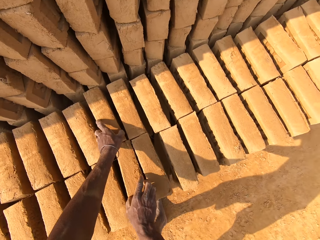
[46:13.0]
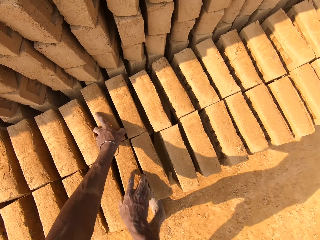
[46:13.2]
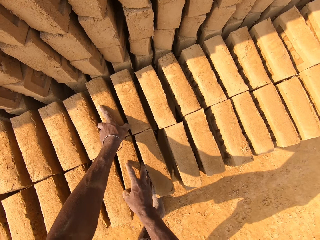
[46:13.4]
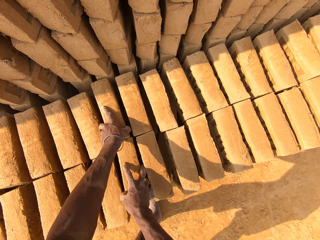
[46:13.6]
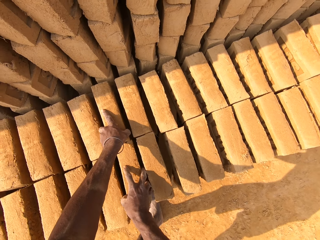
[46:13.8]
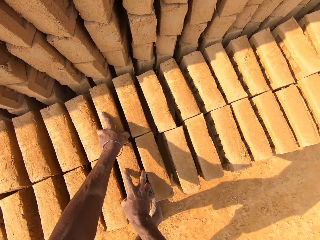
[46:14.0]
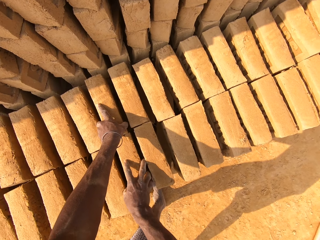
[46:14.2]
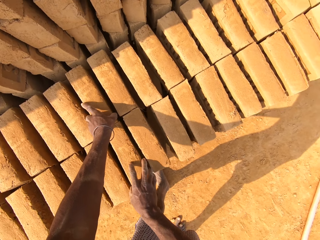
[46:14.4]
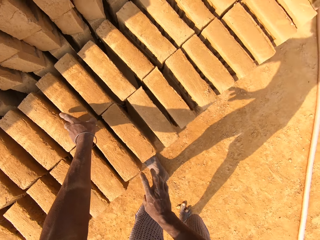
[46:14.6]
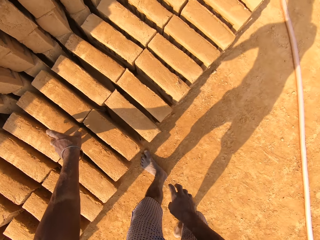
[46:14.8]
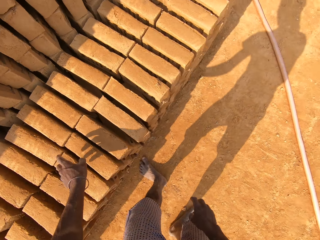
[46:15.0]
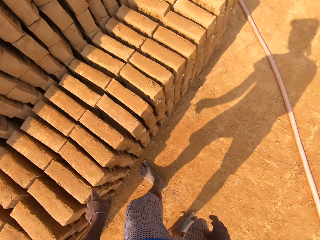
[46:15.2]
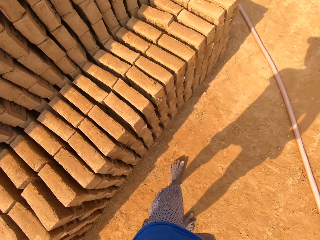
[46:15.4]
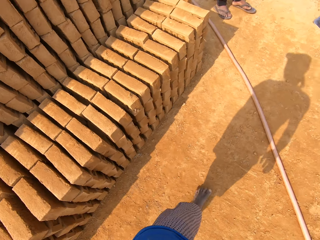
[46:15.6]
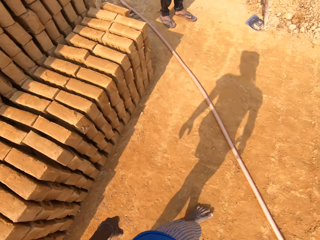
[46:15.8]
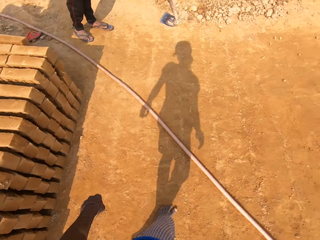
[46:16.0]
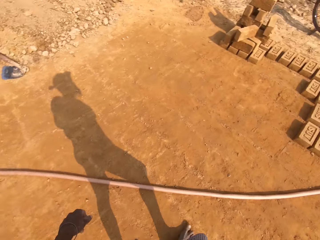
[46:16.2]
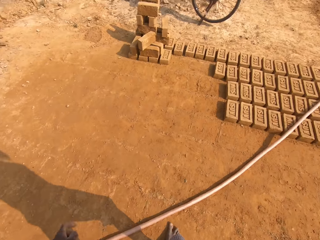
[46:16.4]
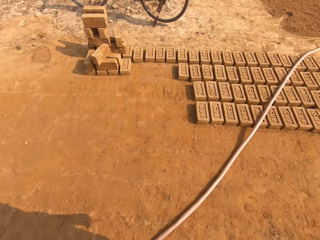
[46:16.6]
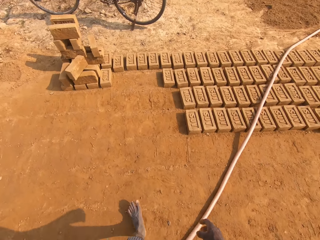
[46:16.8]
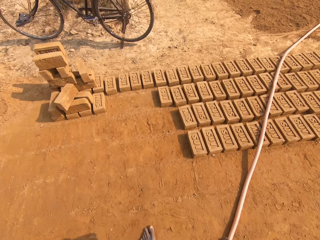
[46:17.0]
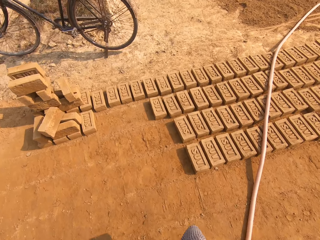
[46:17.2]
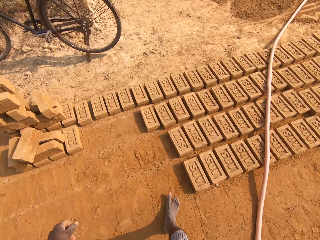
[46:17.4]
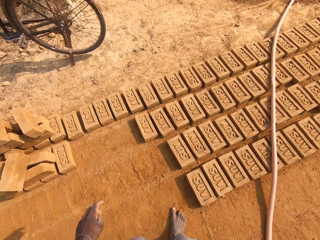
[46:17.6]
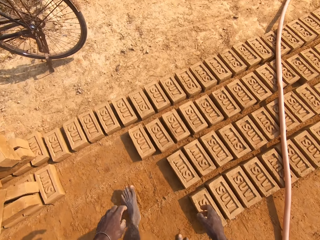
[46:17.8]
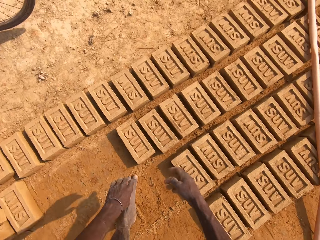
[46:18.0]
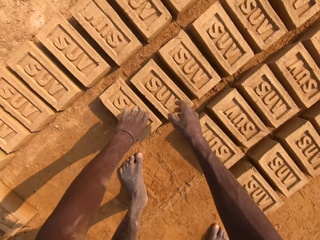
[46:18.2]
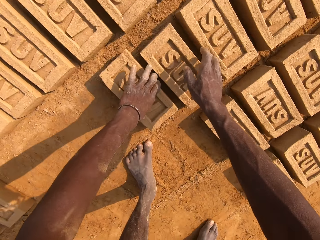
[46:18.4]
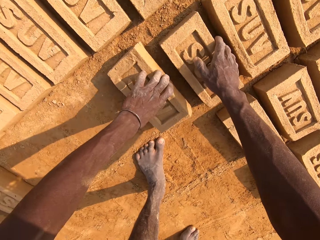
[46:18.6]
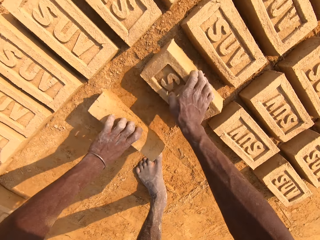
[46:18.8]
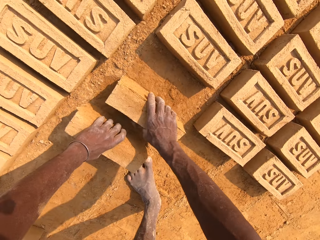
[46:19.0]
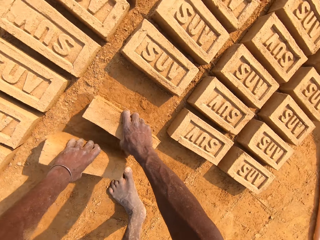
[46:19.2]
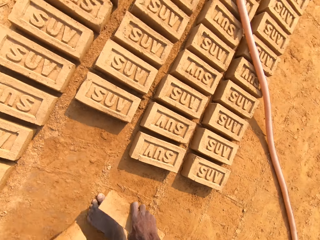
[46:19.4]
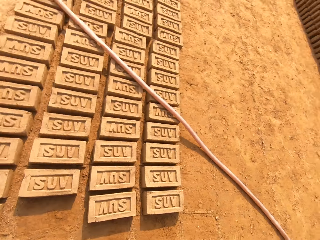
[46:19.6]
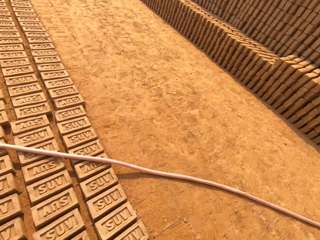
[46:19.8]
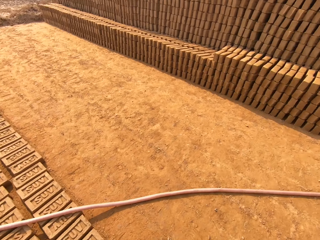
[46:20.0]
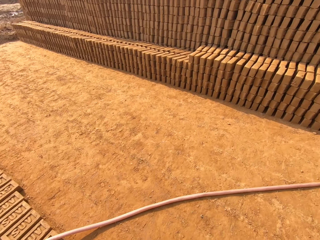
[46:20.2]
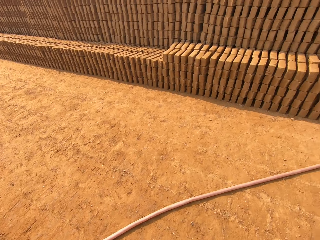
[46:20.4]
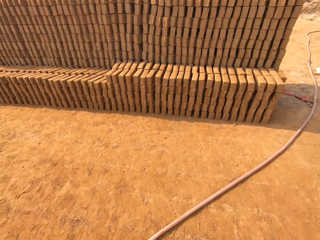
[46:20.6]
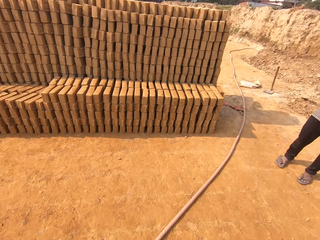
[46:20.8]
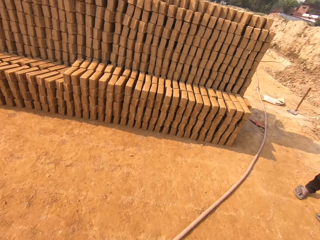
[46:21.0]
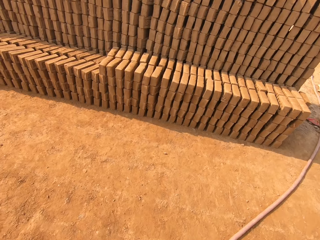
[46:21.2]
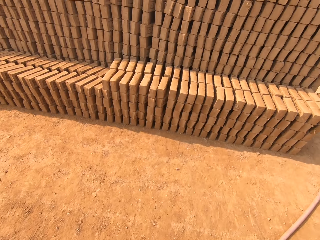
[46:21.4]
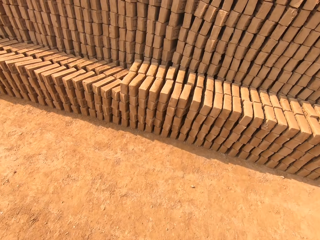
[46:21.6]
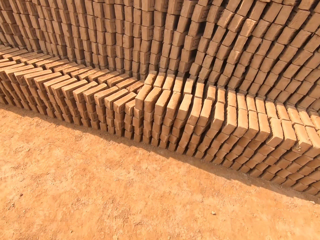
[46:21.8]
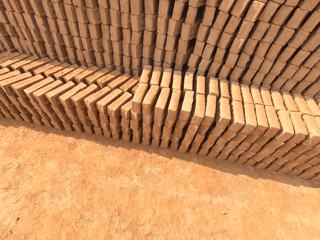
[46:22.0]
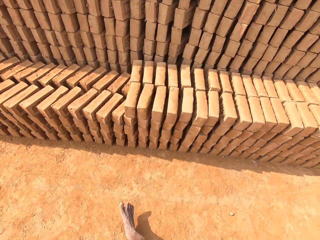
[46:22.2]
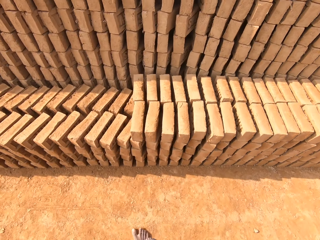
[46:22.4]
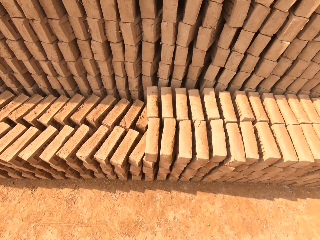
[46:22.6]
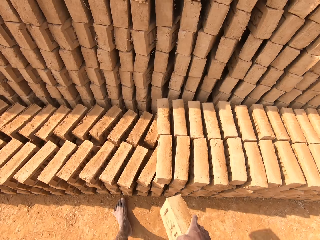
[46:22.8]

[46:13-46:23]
The camera wearer adjusts the bricks with both hands. He walks around the field. A man stands on the field. The camera wearer picks a brick from the floor with his left hand. He picks a brick from the floor with his right hand. He walks around the field. The man stands on the field.

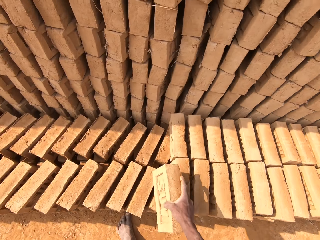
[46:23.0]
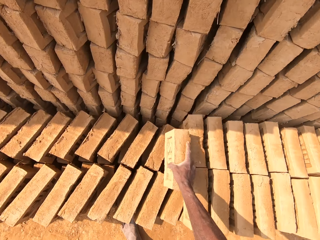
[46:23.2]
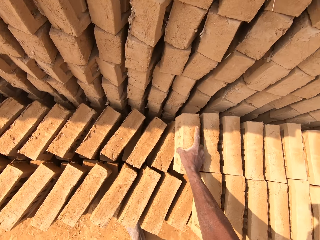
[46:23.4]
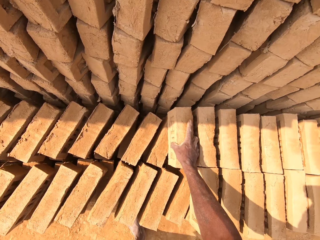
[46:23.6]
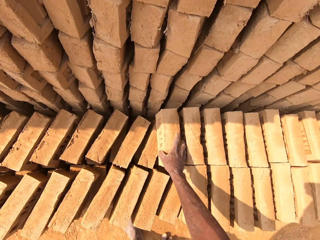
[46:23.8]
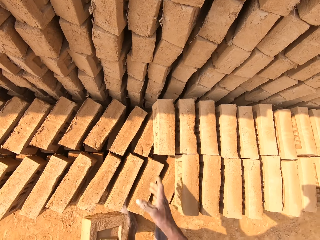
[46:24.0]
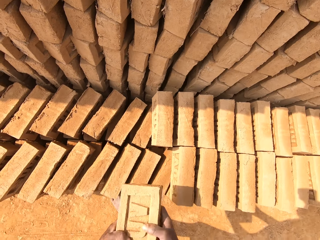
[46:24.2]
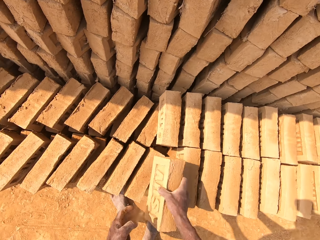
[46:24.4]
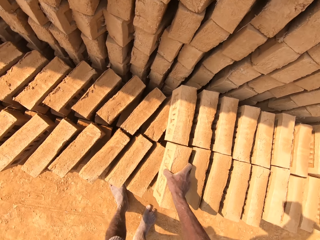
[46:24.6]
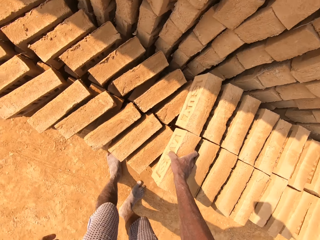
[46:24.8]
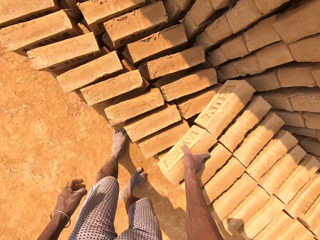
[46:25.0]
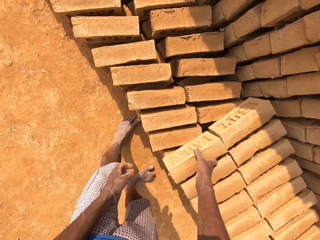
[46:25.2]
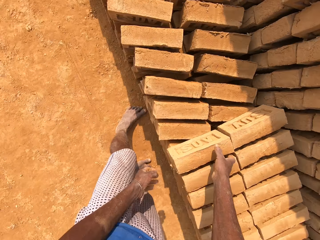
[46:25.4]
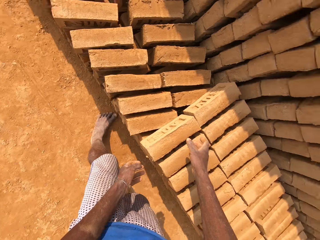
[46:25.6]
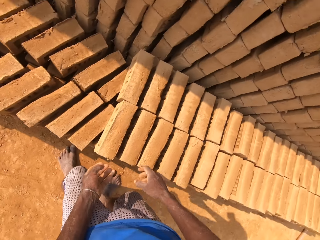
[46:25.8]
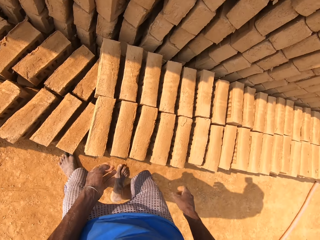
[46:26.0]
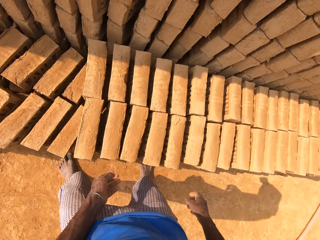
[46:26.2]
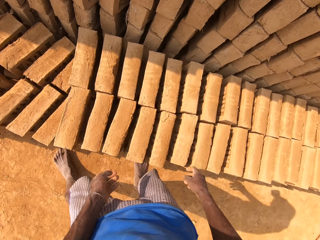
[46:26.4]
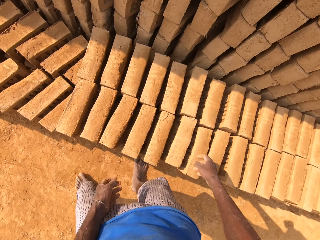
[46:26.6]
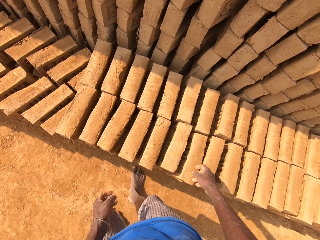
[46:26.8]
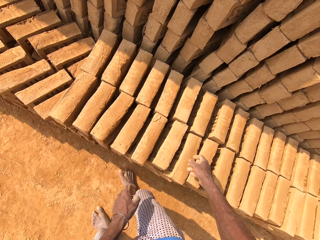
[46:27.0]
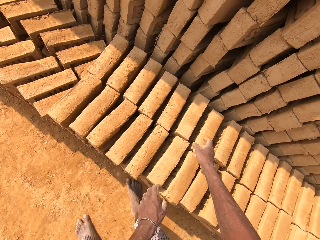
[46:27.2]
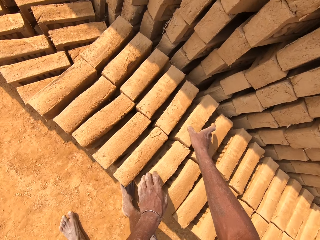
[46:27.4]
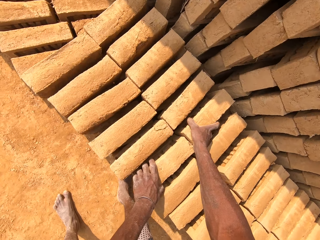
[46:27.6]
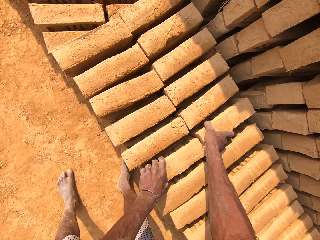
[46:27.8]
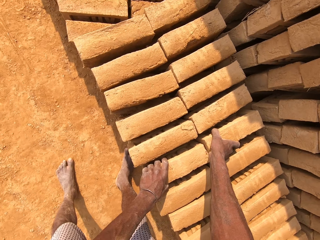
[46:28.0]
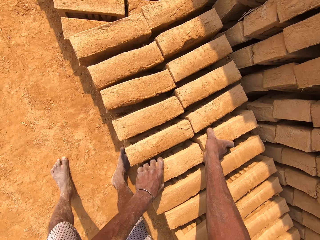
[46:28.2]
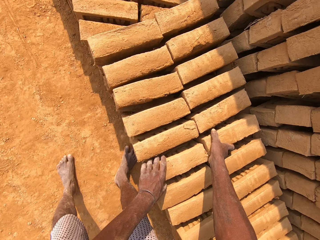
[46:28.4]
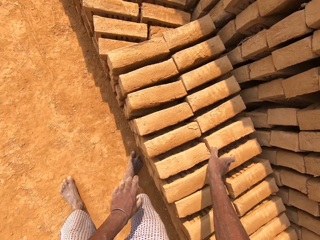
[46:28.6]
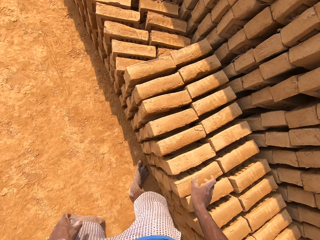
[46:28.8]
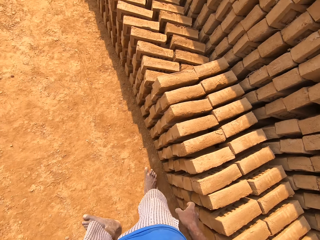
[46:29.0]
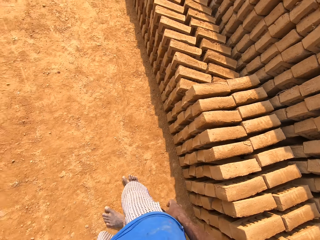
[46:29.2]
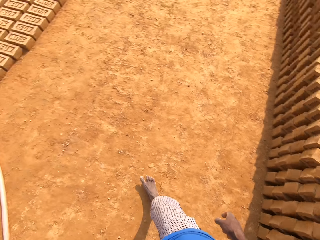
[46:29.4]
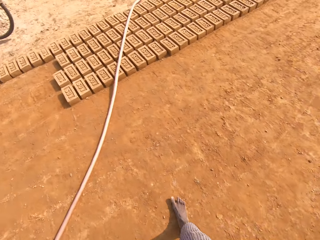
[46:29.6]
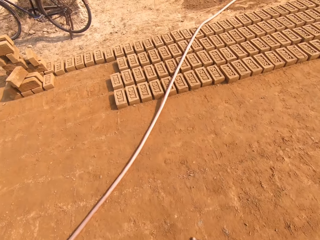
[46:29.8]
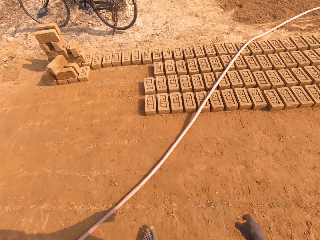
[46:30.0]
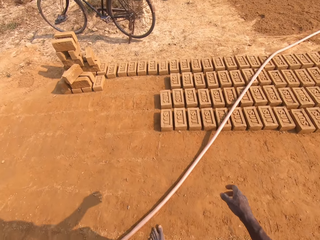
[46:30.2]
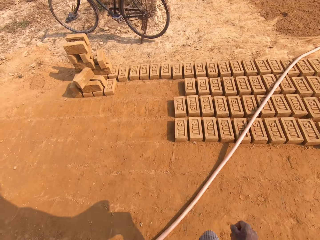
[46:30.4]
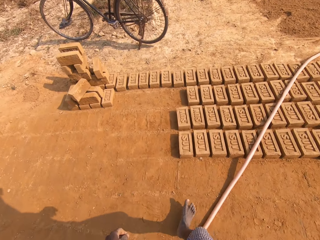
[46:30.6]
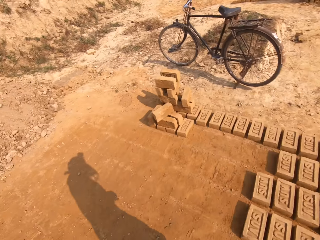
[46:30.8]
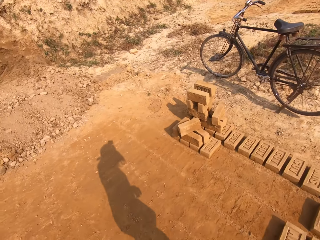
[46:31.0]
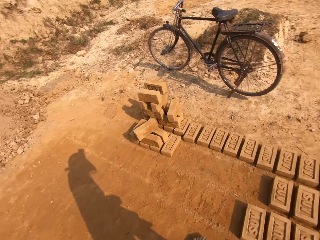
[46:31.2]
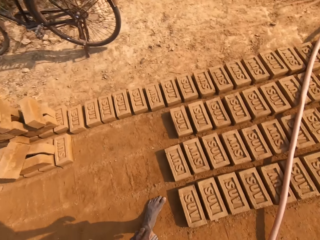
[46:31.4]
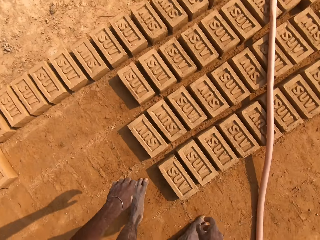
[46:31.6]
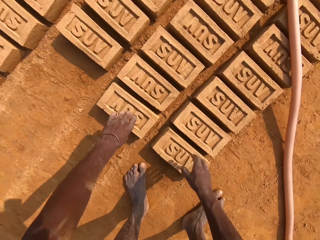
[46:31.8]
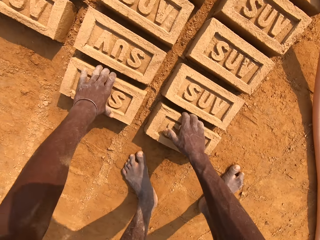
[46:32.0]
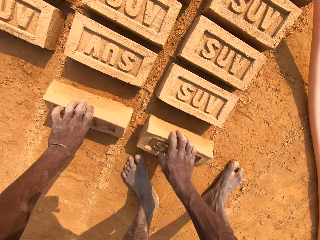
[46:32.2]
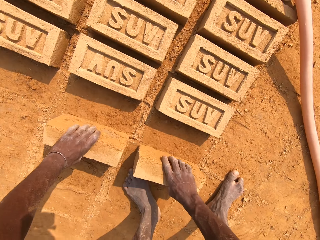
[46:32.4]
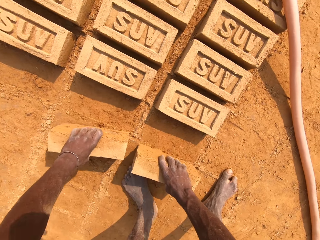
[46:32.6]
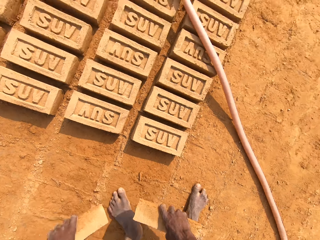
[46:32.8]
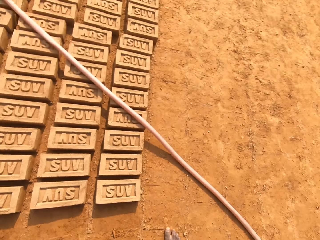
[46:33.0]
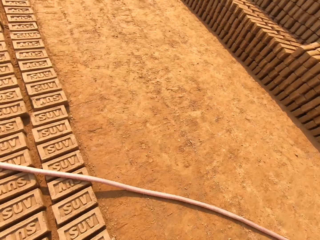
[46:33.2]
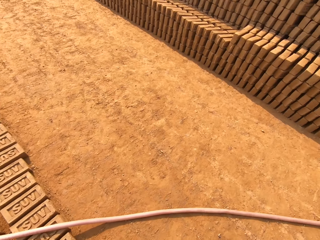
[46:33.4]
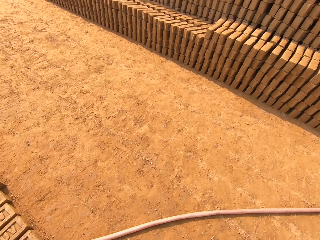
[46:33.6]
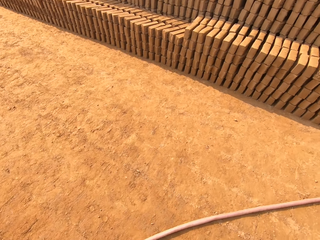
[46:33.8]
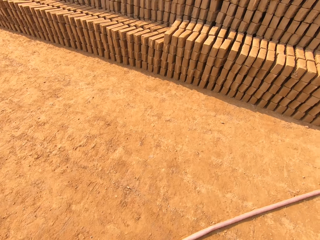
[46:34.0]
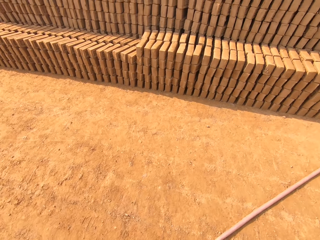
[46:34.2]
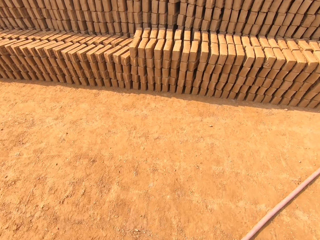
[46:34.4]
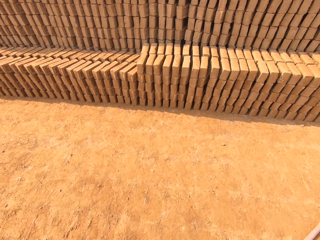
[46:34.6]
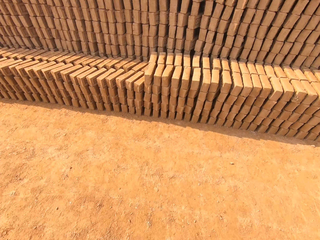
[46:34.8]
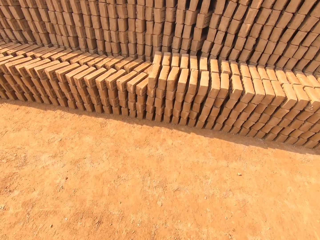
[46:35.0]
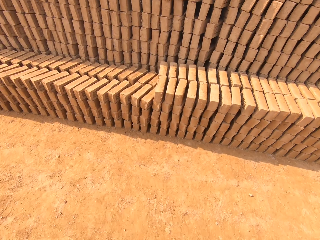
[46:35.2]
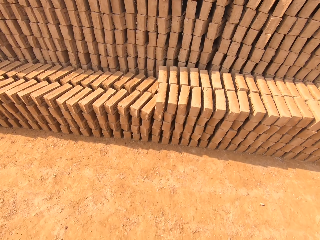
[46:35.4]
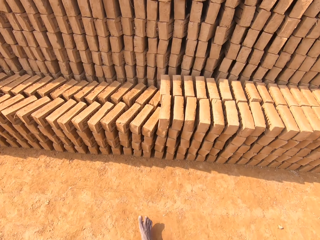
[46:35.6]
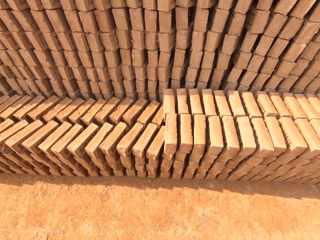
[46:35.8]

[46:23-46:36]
The camera wearer drops the brick in his right hand on a pile of bricks. He passes the brick from his left hand to his right hand. He drops the brick in his right hand on the pile of bricks. He walks around the field. He adjusts the bricks with both hands. He walks around the field. He picks a brick from the floor with his left hand. He picks a brick from the floor with his right hand. He walks around the field.
